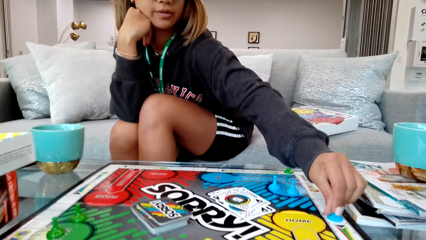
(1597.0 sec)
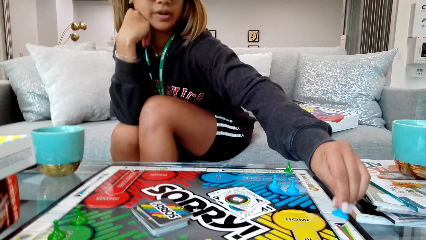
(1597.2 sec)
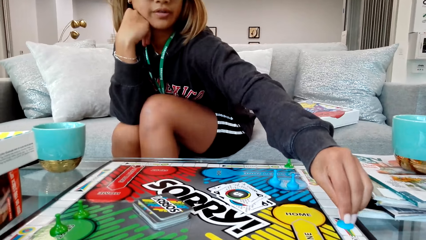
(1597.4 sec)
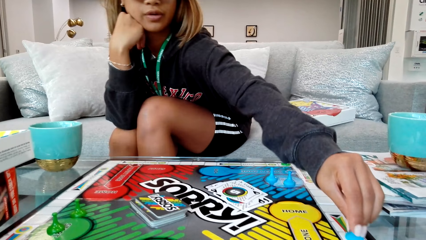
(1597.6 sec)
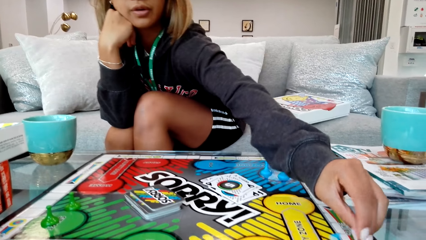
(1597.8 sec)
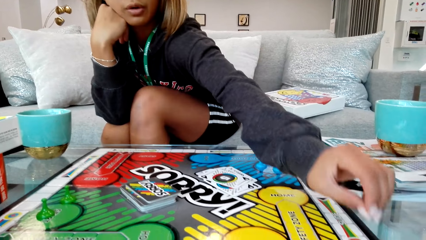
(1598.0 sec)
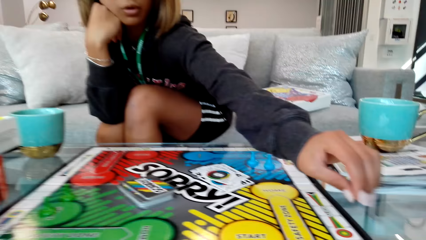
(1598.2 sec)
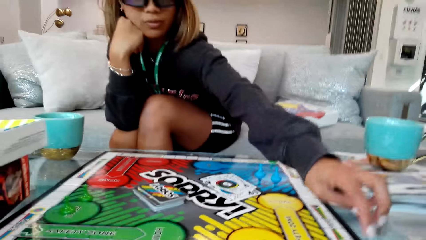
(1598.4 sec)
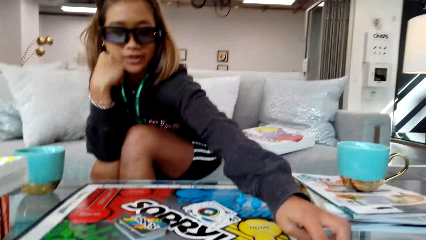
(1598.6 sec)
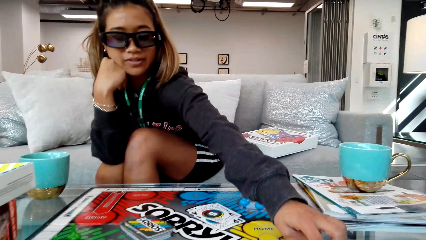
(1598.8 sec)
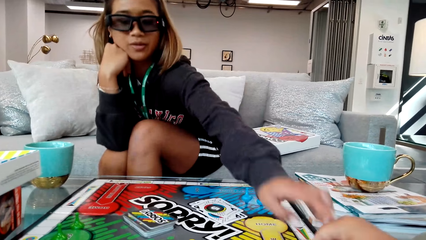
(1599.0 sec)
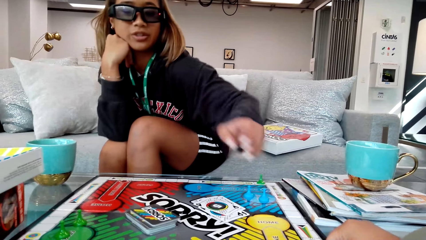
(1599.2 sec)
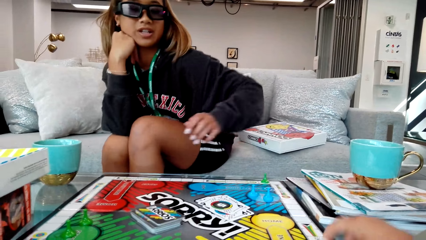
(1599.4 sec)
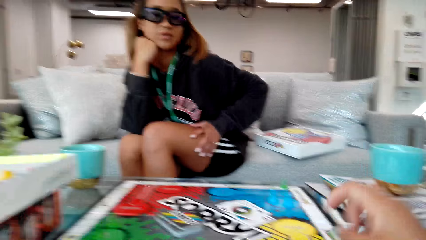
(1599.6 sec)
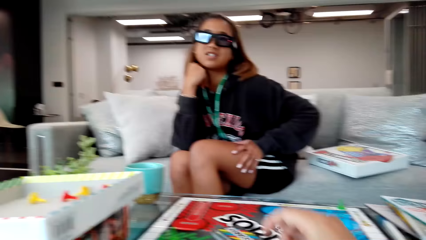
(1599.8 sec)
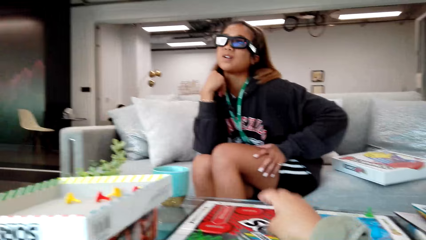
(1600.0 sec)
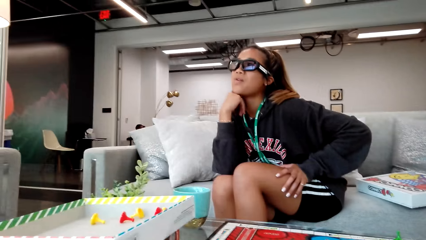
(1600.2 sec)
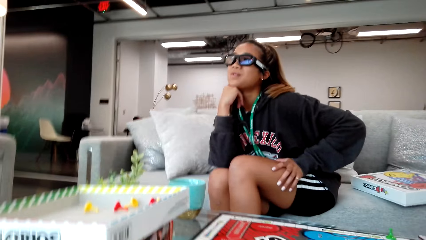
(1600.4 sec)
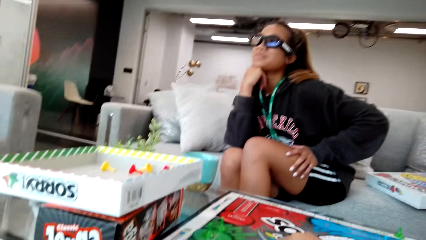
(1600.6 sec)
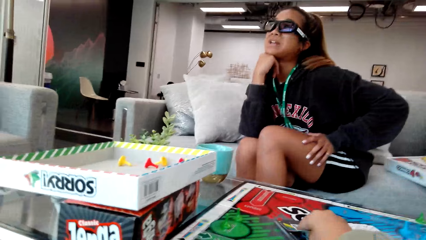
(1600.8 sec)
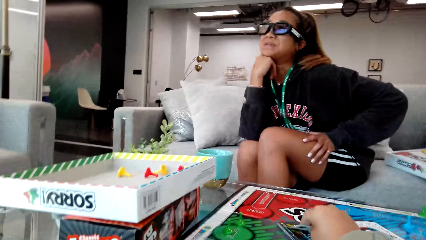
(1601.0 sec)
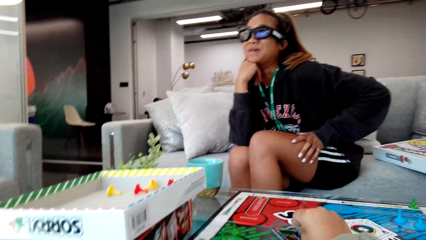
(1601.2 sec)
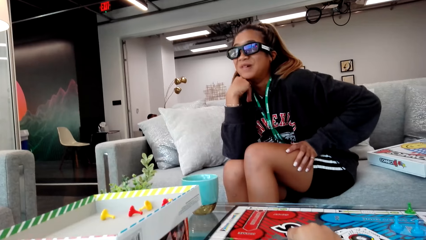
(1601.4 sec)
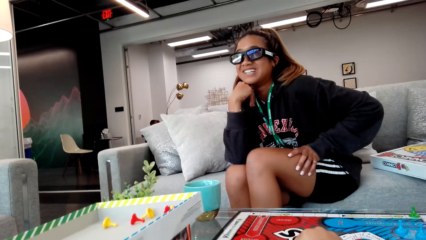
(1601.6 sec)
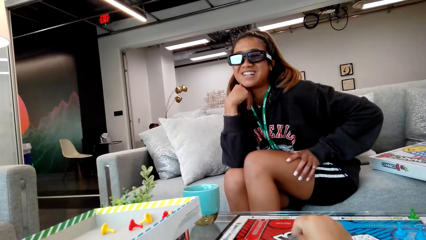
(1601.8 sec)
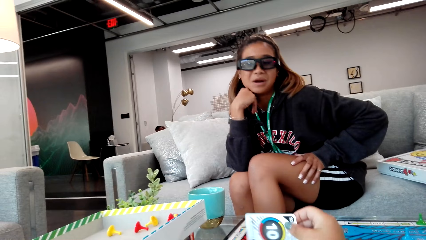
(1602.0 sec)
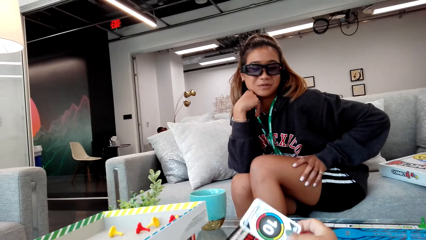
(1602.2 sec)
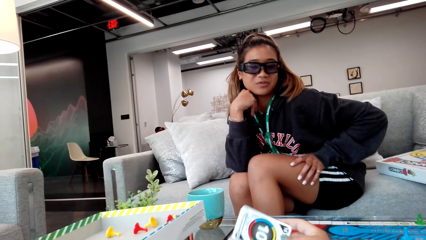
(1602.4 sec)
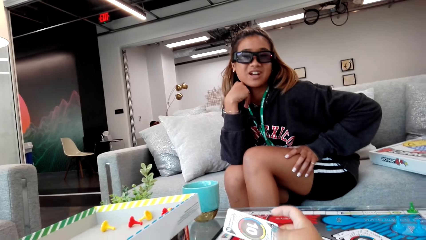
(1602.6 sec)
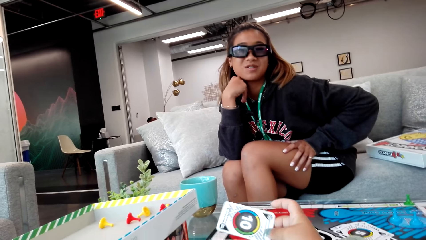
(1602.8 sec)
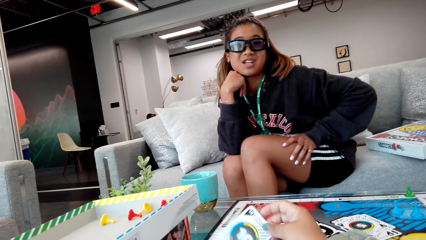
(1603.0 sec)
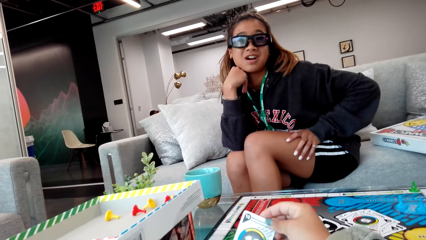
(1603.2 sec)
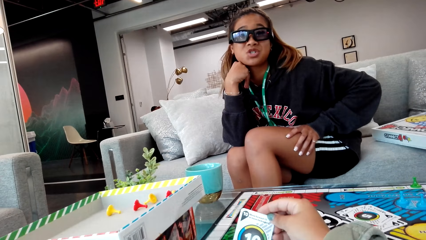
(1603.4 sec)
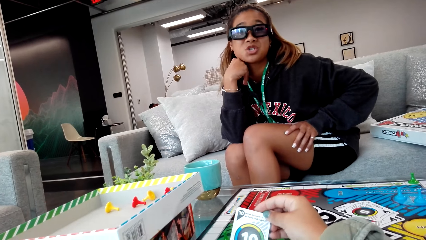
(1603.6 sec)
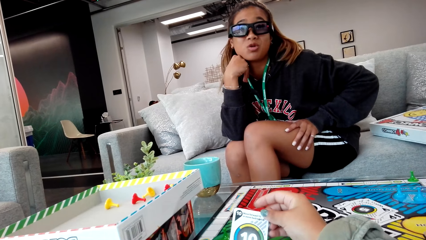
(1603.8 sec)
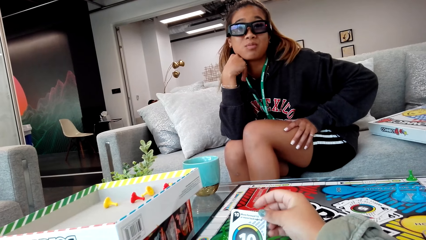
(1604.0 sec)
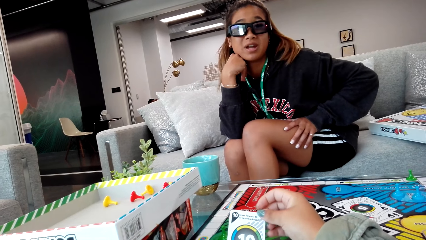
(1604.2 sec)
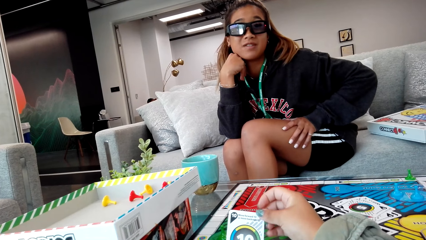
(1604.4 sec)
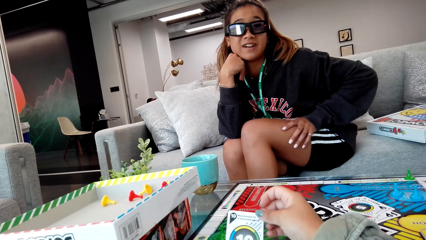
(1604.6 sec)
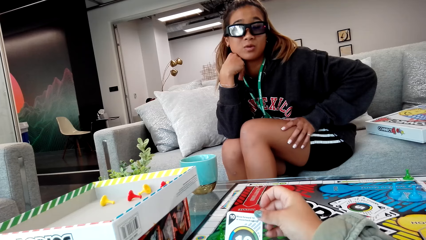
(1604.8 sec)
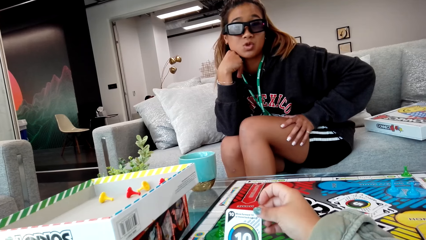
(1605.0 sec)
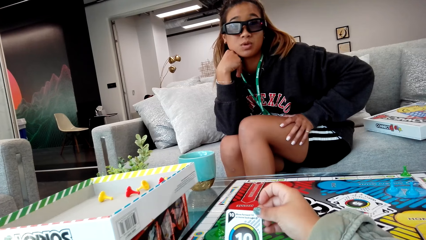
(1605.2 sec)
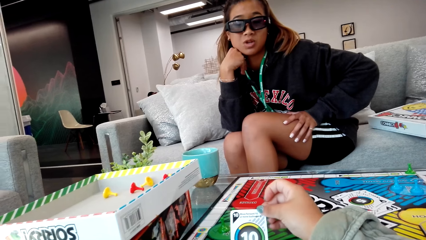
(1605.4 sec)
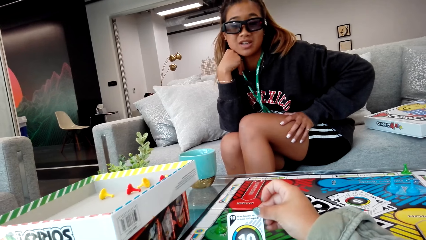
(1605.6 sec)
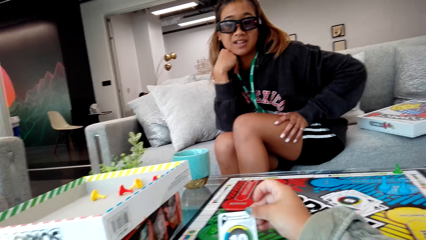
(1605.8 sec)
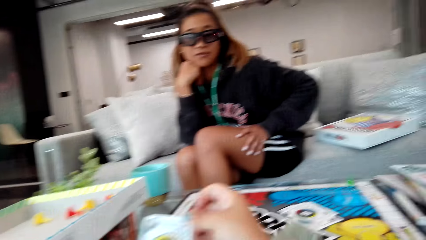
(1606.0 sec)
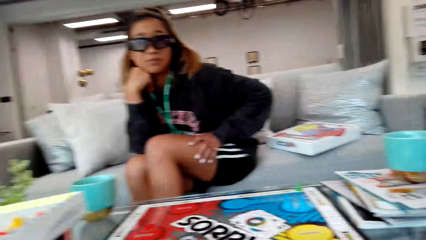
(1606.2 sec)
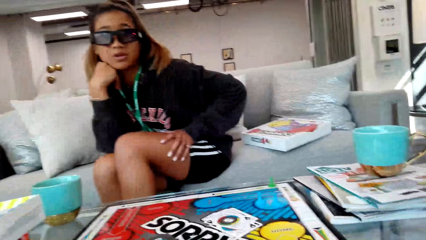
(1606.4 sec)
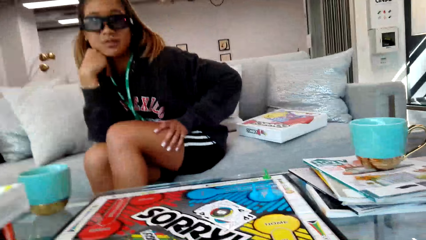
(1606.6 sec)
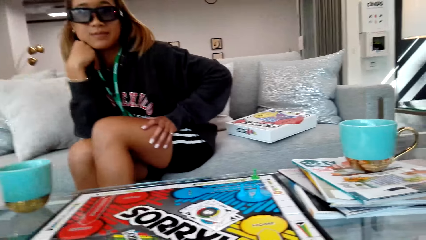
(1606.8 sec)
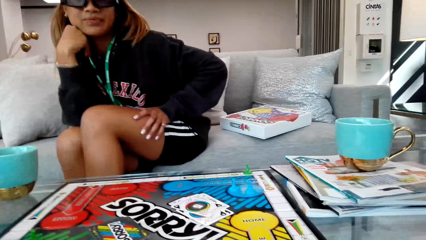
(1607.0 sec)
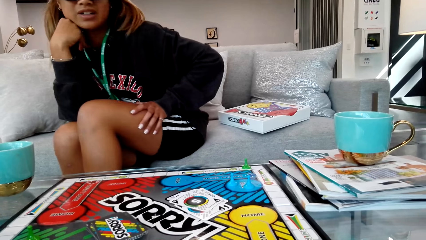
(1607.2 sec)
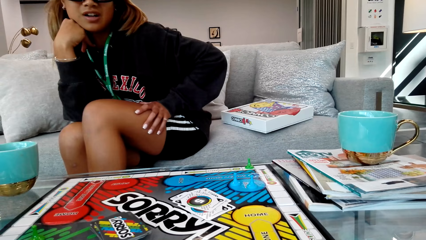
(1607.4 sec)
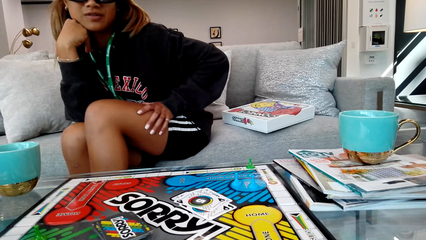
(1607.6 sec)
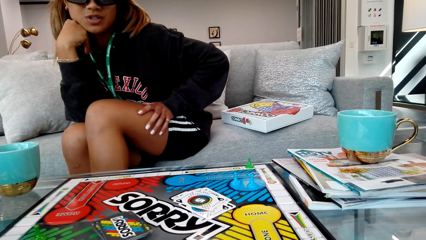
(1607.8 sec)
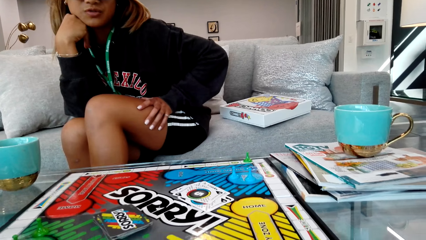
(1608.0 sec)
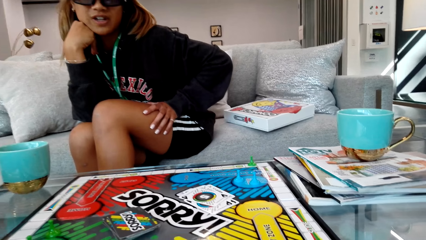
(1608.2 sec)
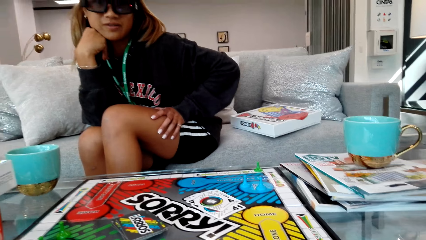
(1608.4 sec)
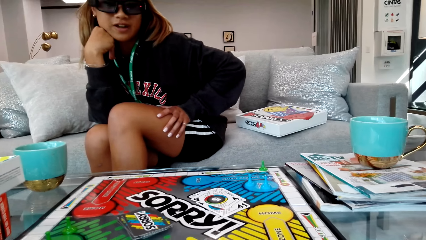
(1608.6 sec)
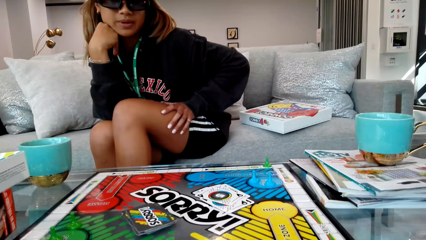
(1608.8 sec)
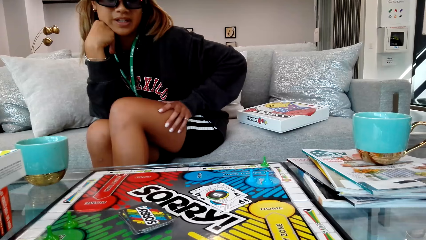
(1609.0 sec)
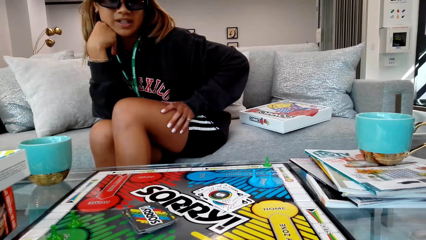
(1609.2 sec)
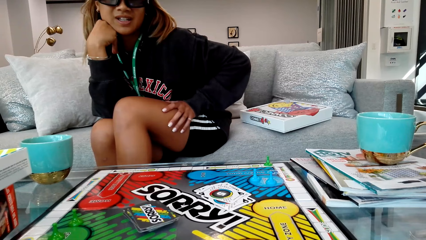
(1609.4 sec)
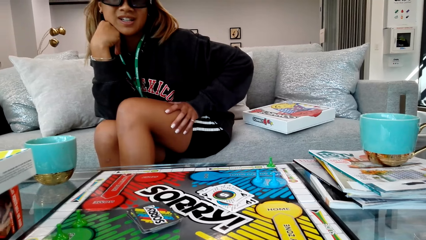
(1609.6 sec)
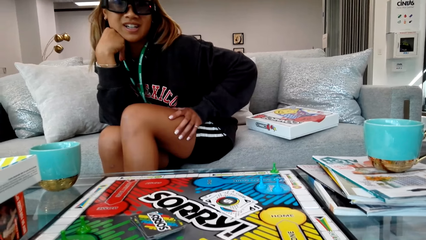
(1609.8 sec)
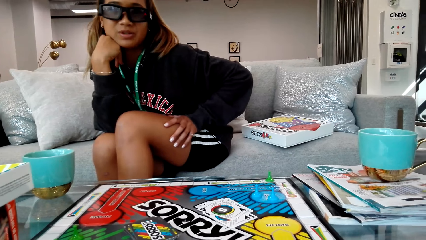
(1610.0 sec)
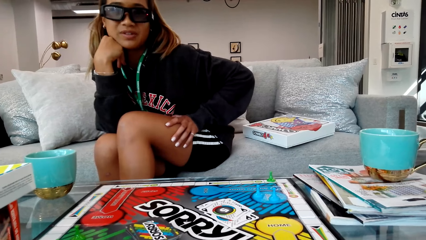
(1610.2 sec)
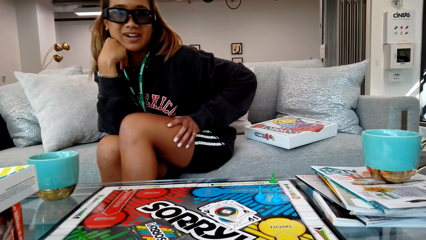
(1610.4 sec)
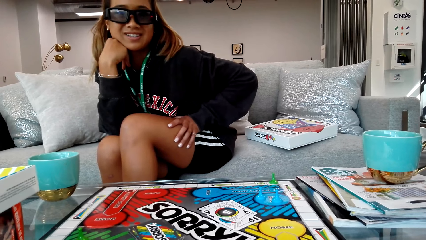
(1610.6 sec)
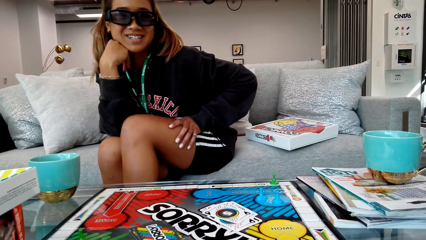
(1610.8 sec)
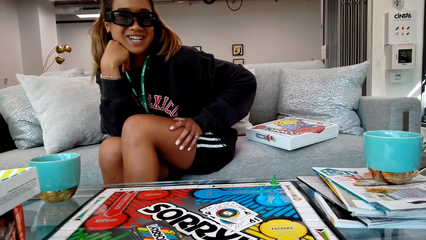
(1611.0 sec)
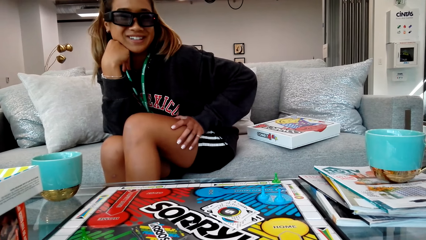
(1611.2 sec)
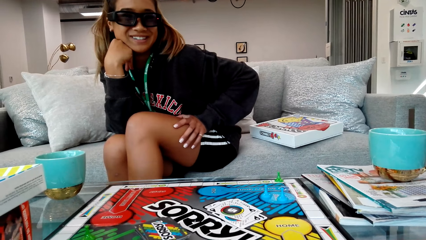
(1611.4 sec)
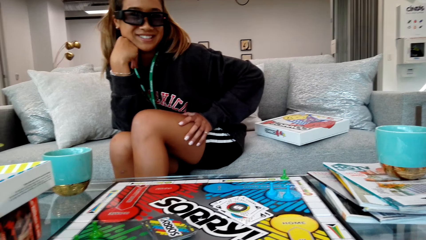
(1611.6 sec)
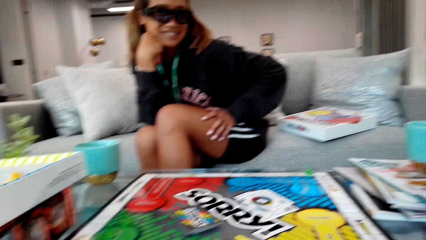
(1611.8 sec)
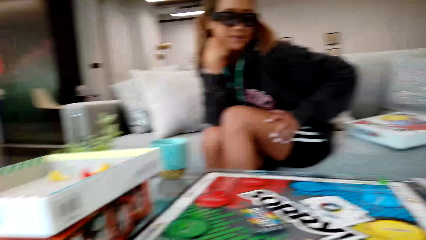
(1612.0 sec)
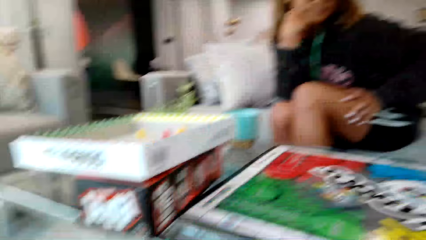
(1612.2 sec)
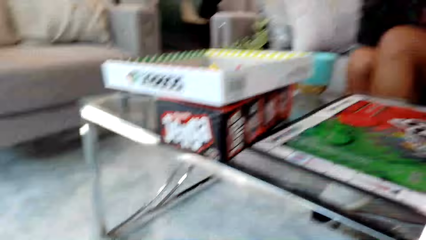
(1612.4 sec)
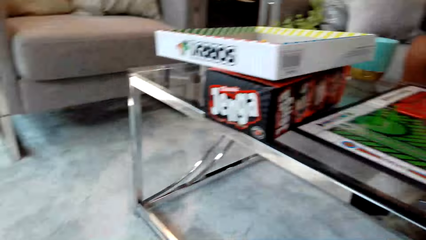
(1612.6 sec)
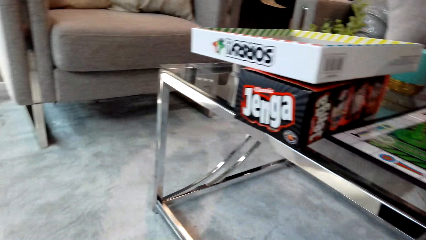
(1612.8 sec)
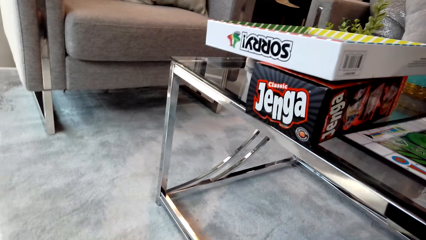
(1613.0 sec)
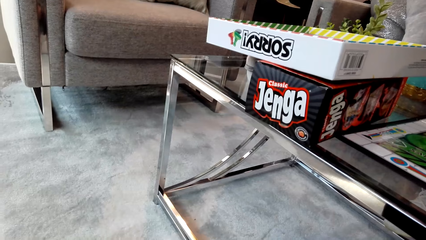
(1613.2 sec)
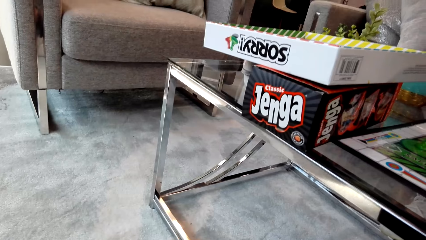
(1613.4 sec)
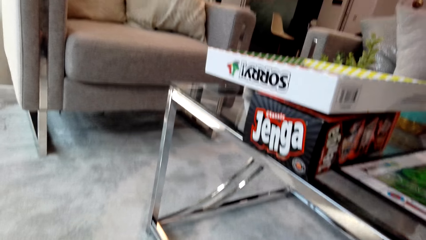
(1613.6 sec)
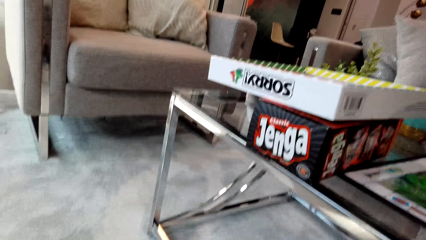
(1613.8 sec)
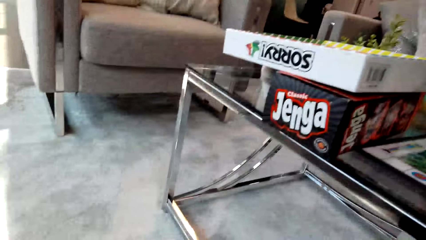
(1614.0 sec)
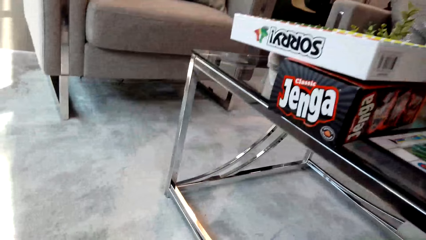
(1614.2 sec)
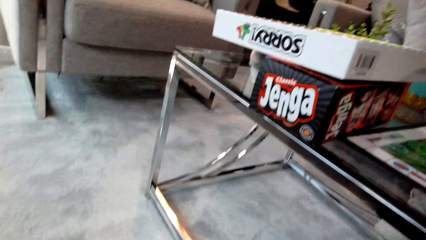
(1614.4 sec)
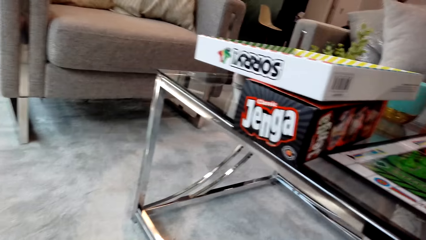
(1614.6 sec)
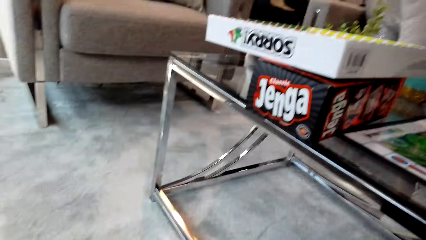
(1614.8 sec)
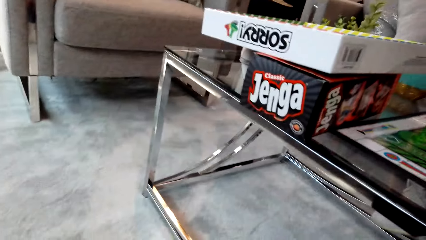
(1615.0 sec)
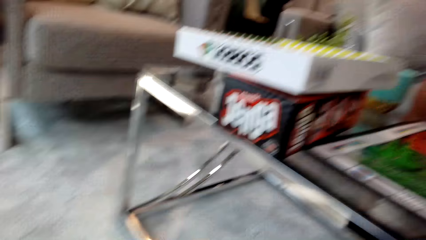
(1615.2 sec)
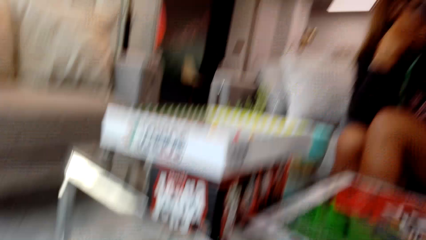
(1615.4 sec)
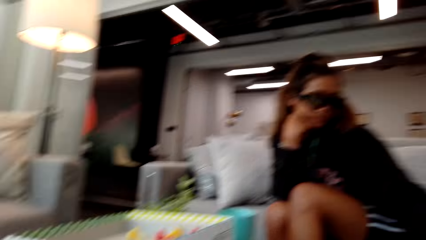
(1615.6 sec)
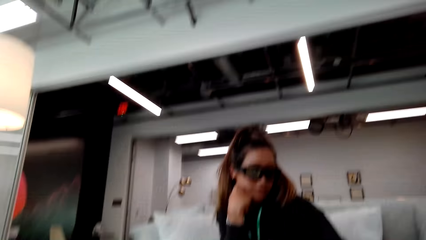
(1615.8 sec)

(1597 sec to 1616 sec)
The lady moves the game pieces on the board. The camera wearer picks the game cards. They hold a card. They look on the game card. They look at the board. They look under the table.
